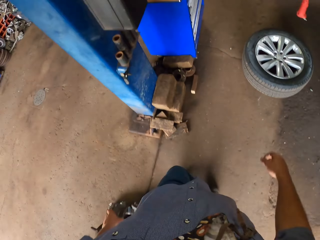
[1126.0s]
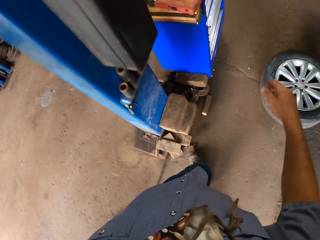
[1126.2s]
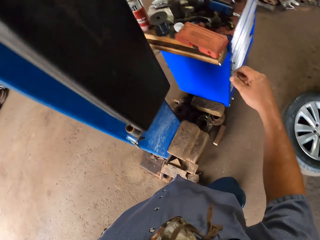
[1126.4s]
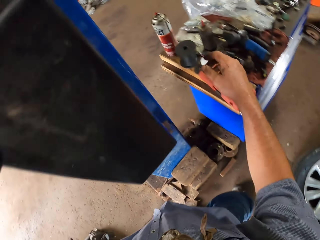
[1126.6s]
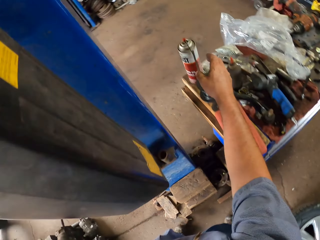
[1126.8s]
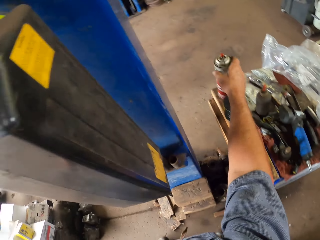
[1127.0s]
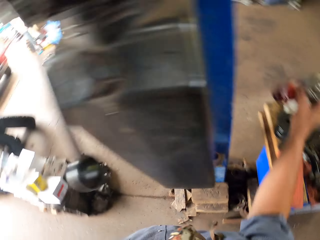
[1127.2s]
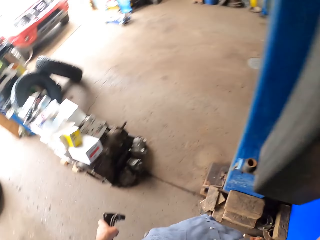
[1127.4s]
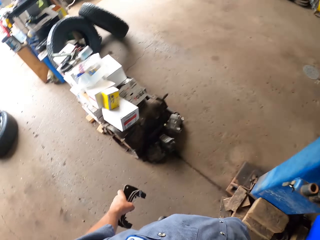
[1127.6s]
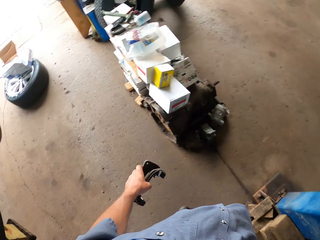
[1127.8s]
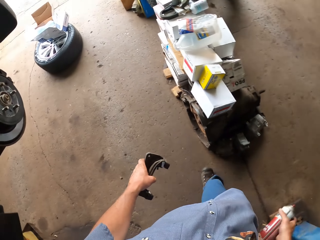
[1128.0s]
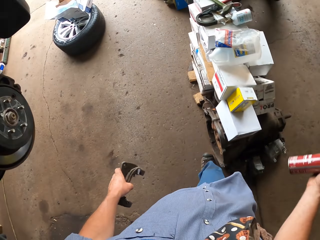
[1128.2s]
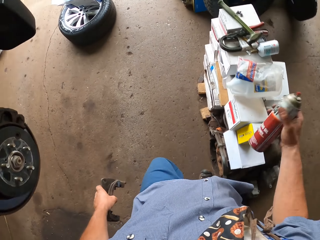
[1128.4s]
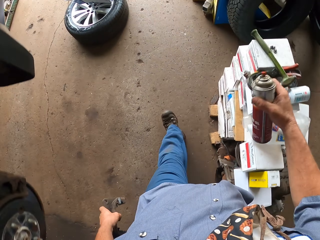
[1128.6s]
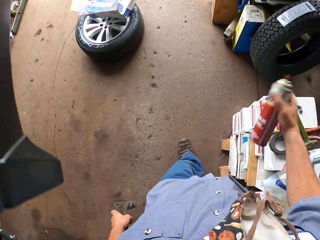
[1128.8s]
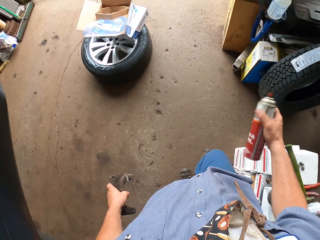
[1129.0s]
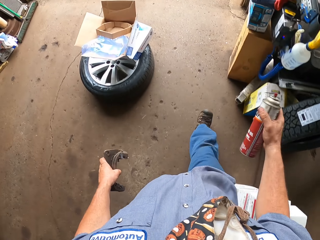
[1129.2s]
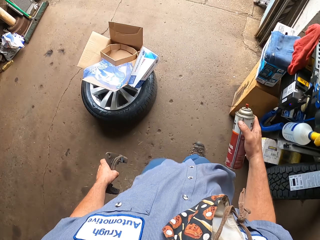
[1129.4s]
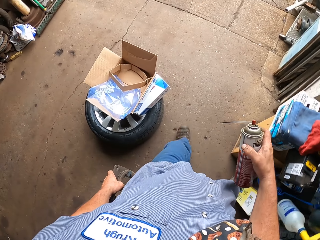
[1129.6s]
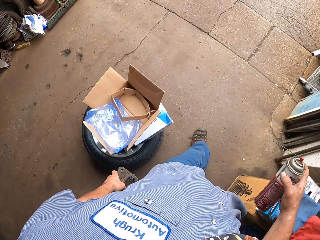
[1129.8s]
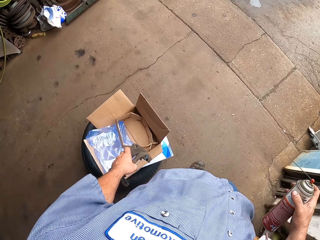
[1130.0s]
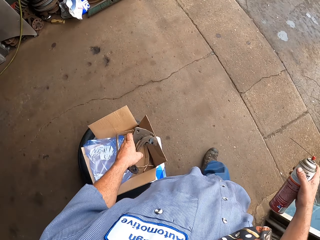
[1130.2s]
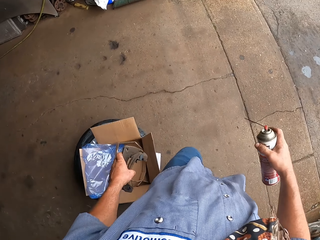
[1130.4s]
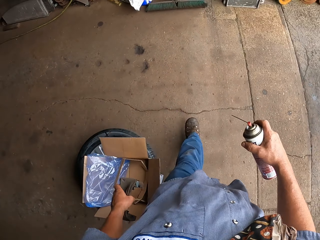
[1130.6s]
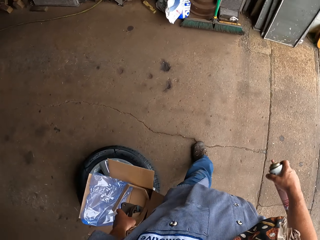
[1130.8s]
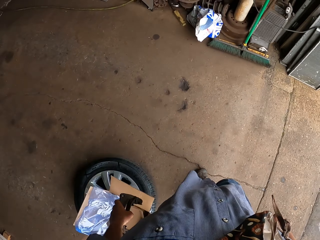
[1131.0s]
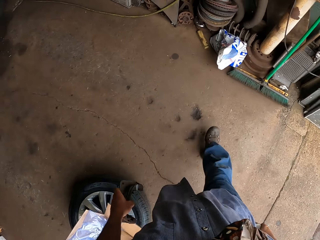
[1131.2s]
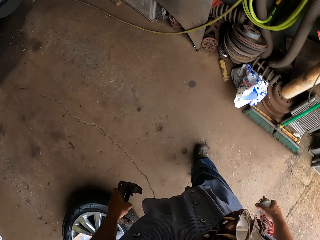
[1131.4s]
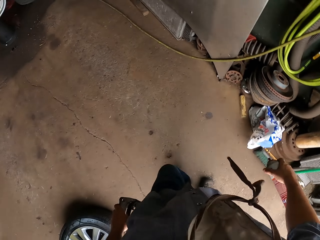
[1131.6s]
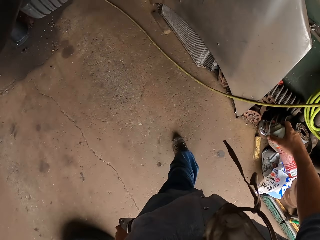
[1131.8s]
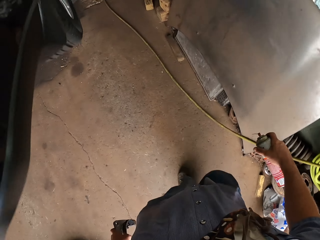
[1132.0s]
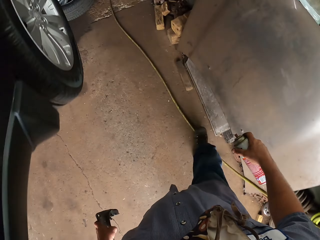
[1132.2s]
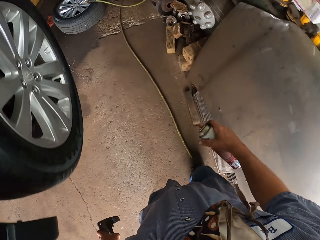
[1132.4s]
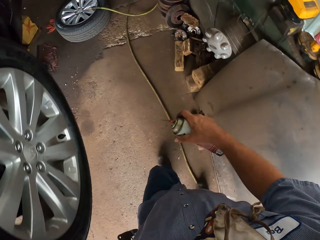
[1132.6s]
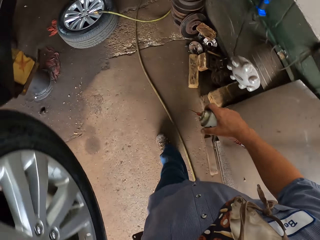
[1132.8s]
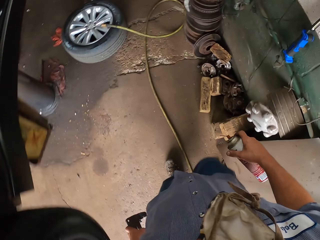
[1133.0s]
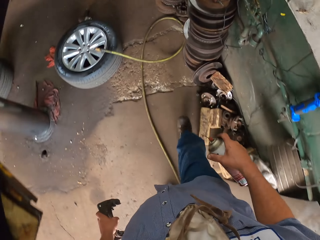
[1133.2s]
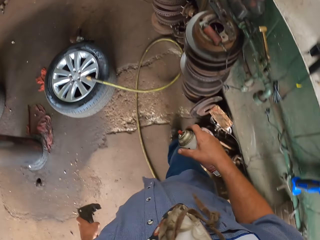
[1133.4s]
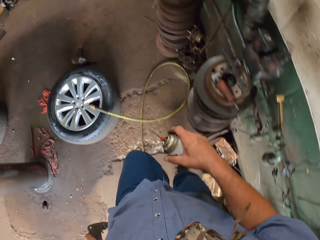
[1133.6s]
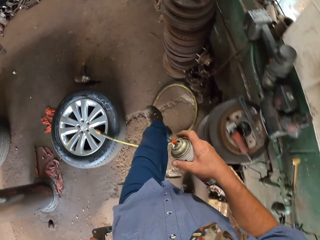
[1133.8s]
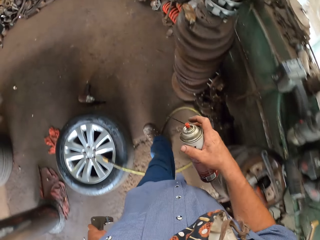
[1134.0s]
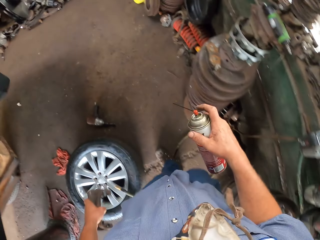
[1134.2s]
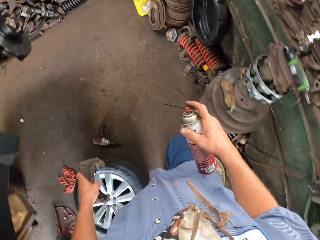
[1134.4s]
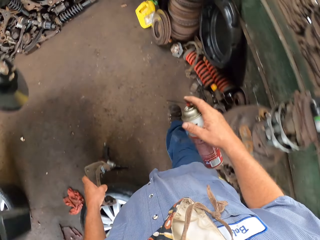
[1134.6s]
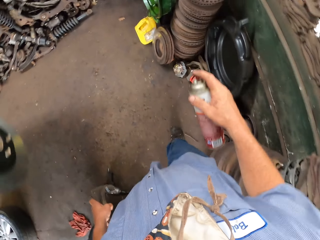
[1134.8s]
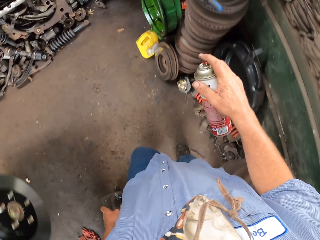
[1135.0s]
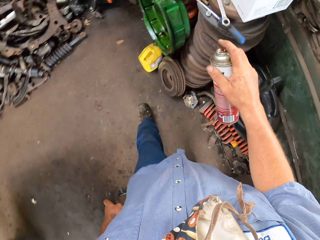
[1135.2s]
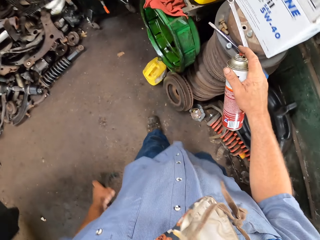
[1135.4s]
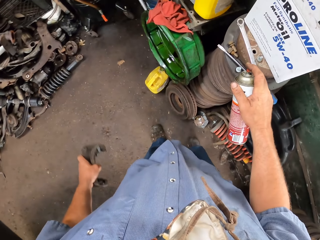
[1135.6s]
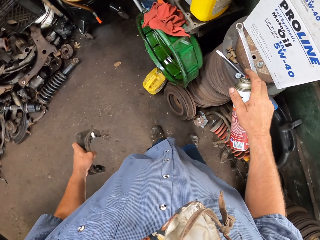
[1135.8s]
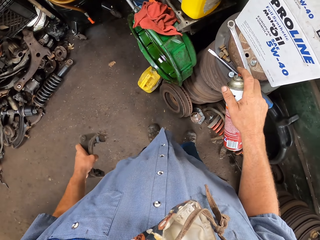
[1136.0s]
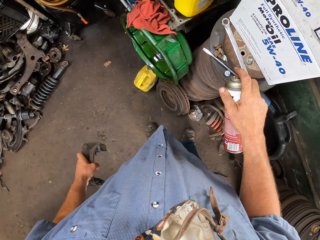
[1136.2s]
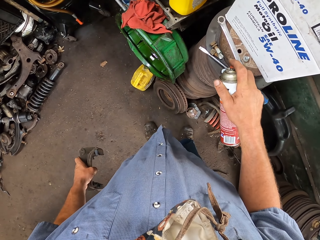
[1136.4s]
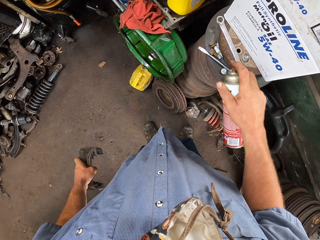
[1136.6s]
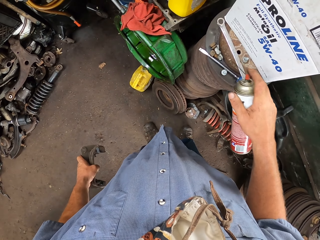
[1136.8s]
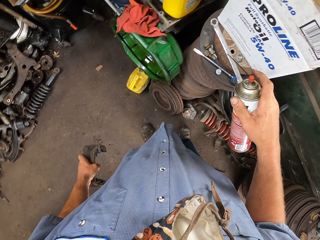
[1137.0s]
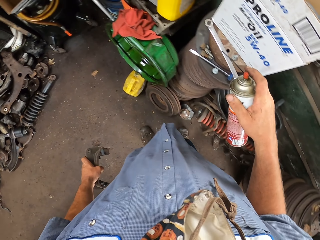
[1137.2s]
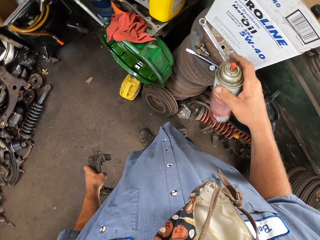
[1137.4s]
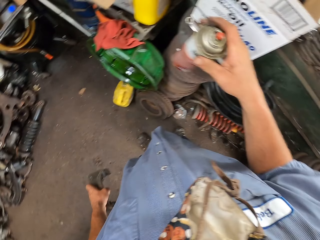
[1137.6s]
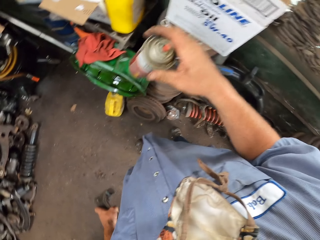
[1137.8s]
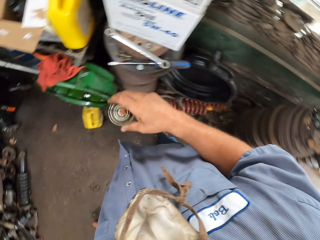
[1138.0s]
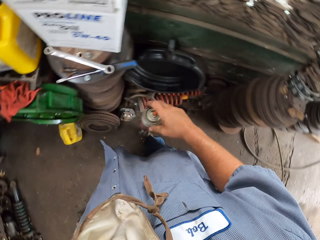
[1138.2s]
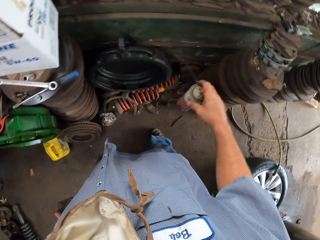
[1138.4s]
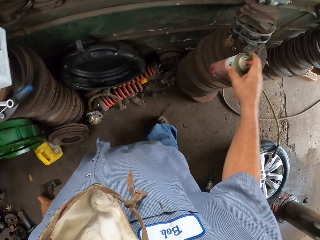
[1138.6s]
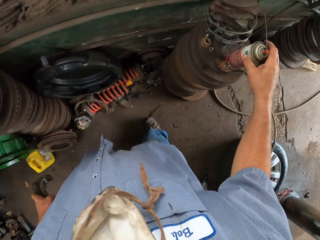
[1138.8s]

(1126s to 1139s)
The camera wearer picks up the spray bottle on the table. They shake the spray bottle. They walk away. They spray the bolt with the spray bottle.

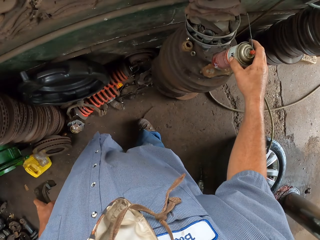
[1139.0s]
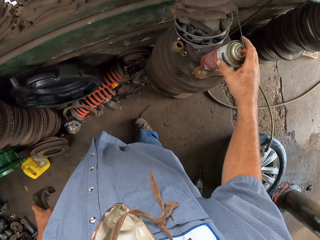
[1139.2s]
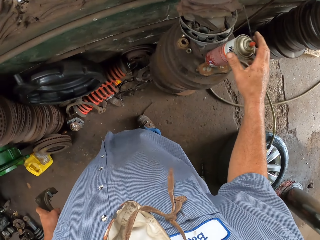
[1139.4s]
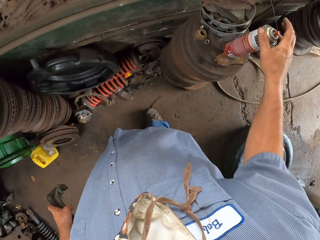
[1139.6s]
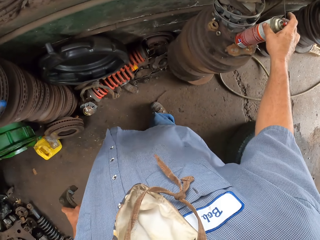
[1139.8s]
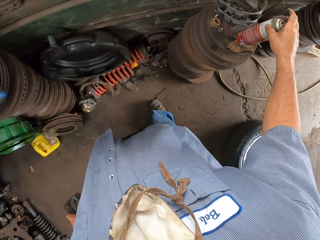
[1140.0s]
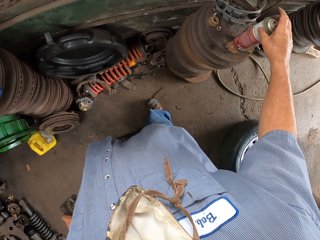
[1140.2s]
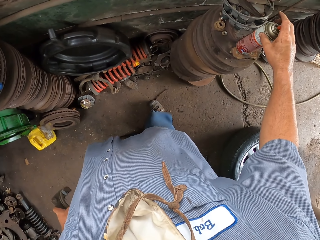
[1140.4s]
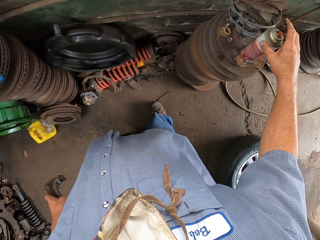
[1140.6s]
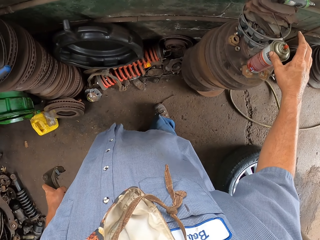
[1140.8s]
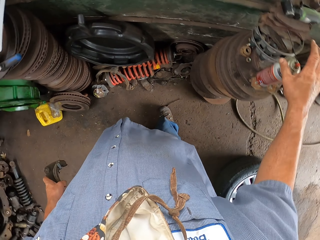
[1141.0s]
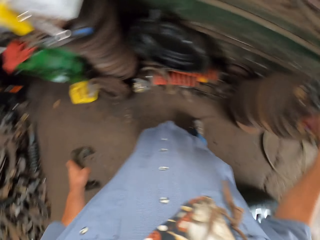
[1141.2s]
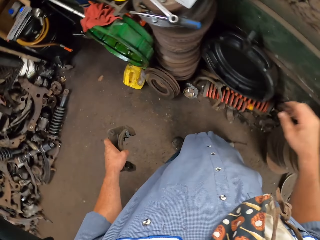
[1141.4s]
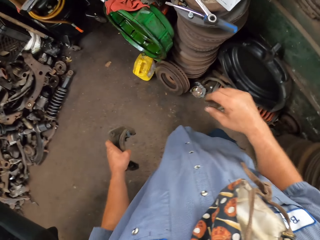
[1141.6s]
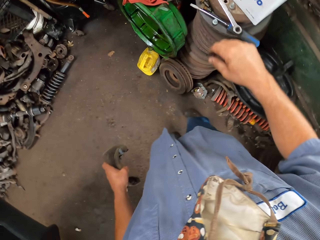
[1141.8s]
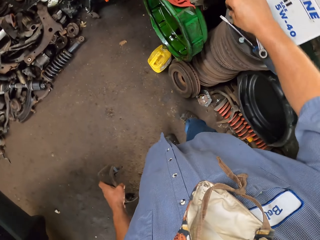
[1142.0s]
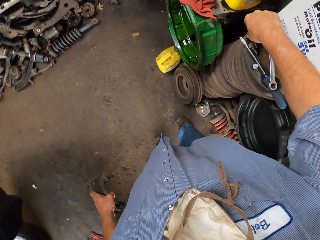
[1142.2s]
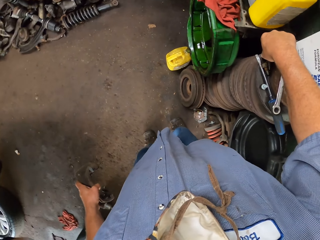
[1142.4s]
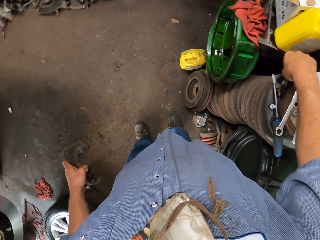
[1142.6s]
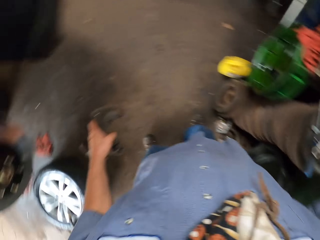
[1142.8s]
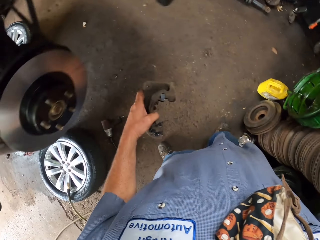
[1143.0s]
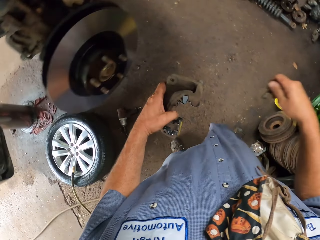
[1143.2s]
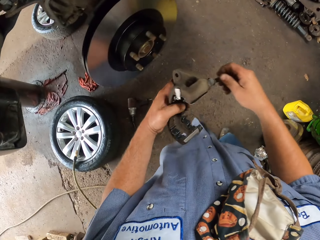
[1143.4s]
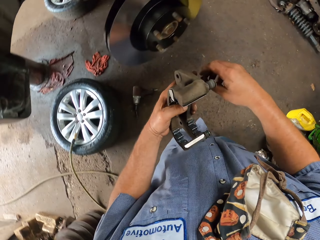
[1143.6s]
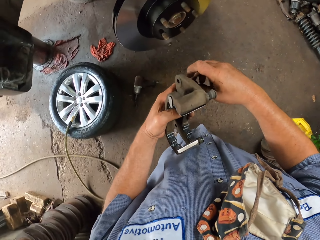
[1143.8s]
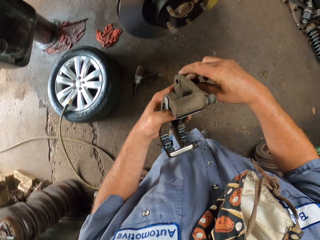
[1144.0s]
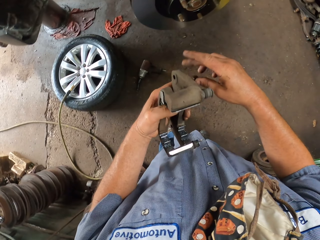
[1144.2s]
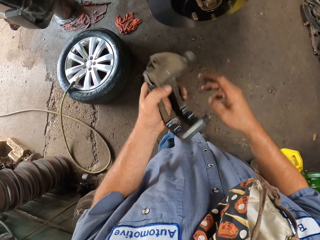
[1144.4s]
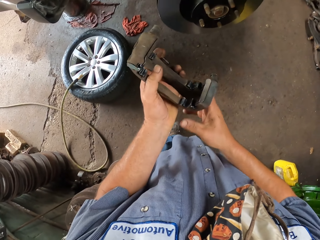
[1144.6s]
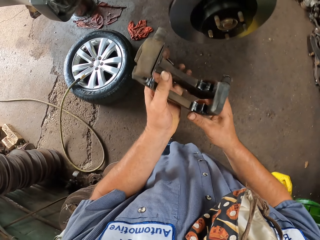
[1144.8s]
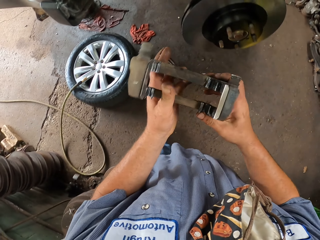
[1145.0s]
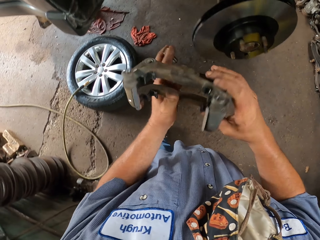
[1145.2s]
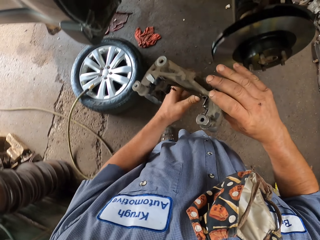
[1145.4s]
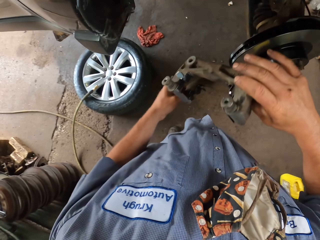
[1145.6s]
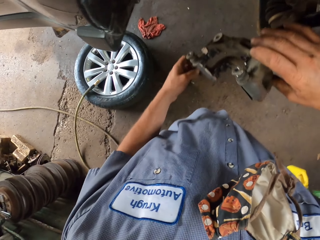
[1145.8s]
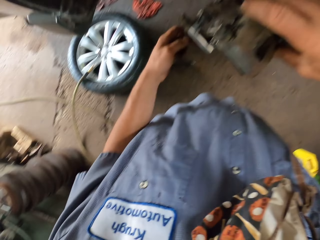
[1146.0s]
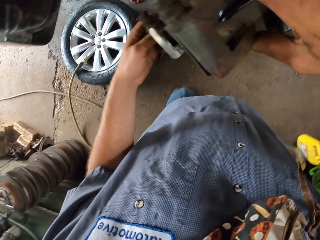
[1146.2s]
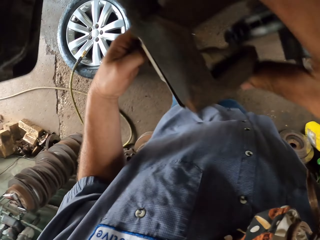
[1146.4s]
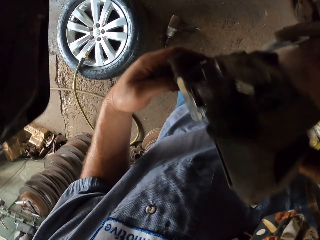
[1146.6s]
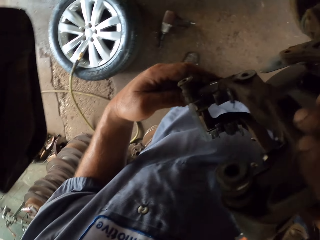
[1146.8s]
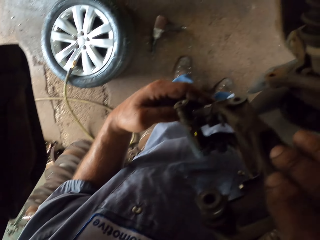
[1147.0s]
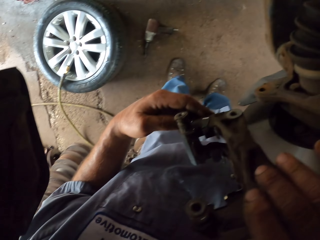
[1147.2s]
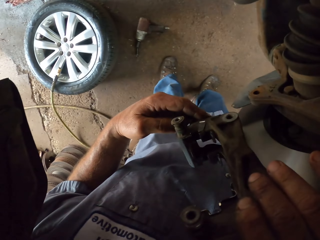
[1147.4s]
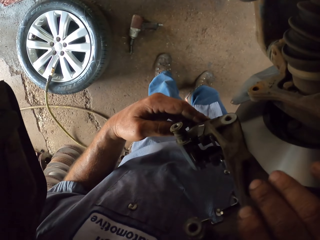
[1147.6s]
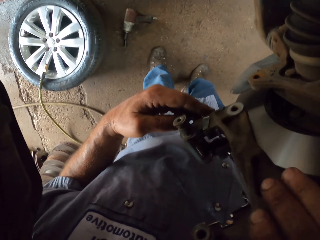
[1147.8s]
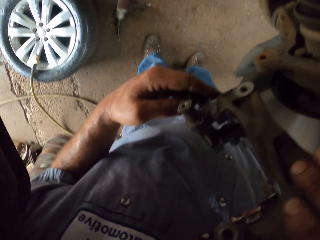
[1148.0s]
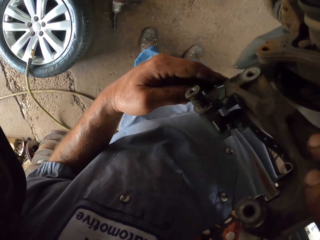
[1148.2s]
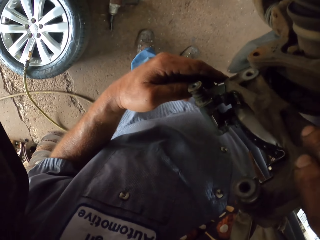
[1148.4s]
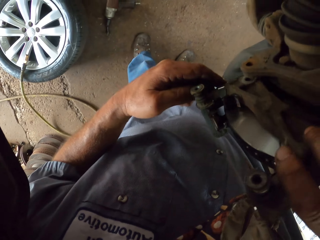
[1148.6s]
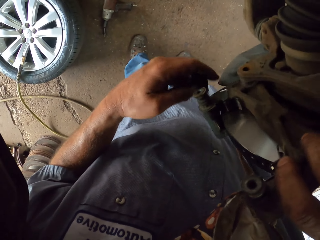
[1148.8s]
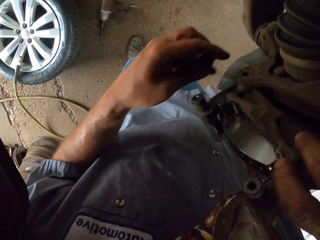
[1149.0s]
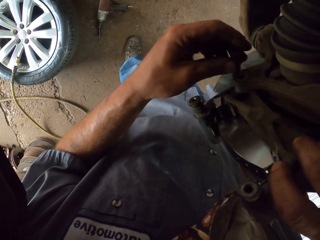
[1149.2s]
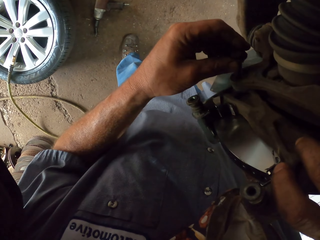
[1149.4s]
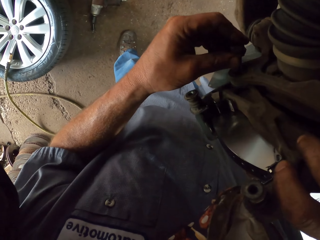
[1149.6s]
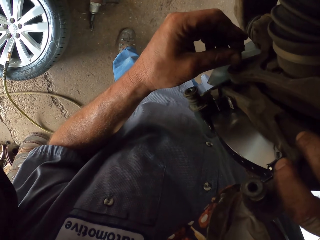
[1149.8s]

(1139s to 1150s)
The camera wearer puts the can on the side. He picks up the bolt with his right hand and passes the bolt to his left hand. He turns the brake pads. He fixes the brake caliper on the hub. He inserts the brake parts on the wheel hub.
